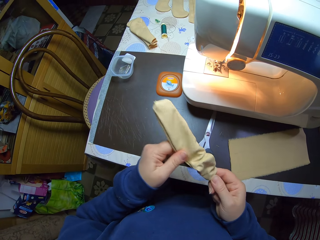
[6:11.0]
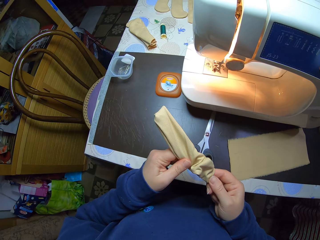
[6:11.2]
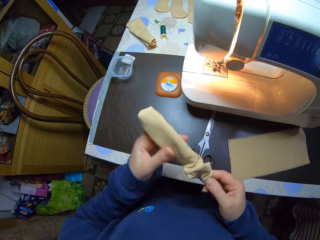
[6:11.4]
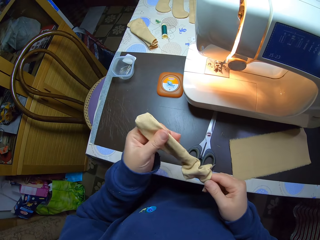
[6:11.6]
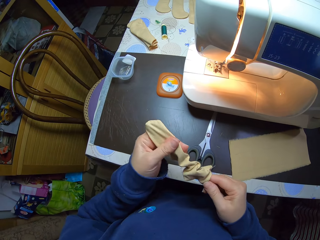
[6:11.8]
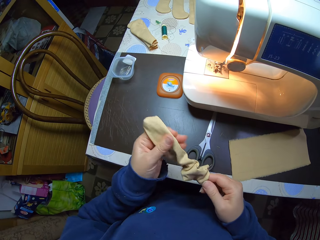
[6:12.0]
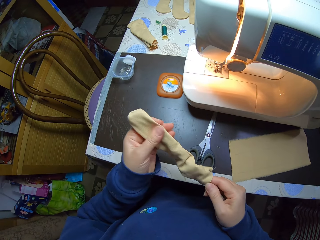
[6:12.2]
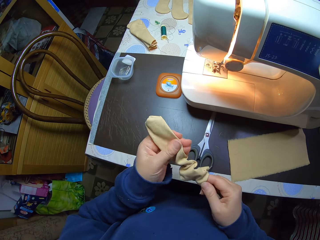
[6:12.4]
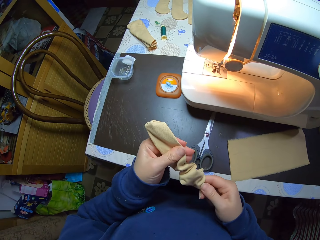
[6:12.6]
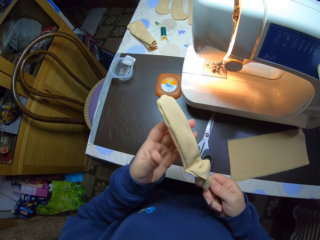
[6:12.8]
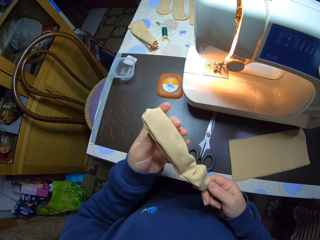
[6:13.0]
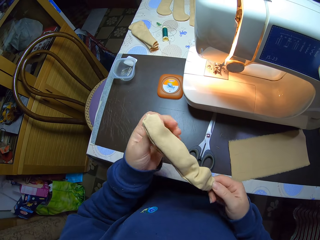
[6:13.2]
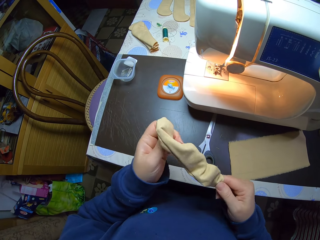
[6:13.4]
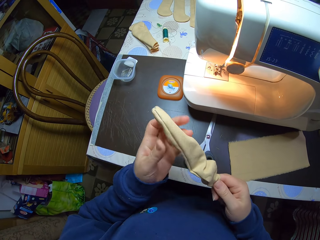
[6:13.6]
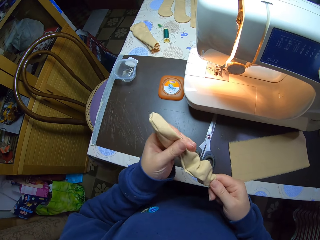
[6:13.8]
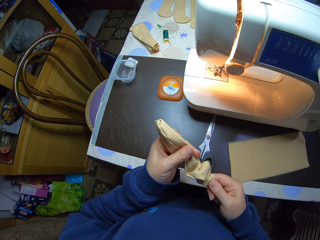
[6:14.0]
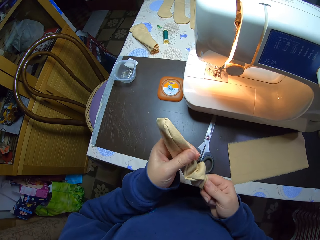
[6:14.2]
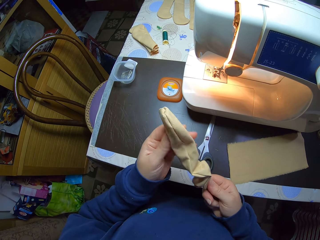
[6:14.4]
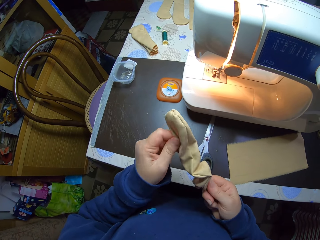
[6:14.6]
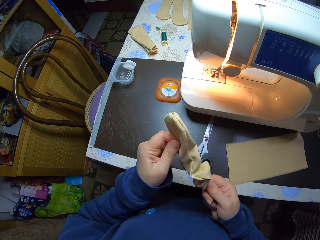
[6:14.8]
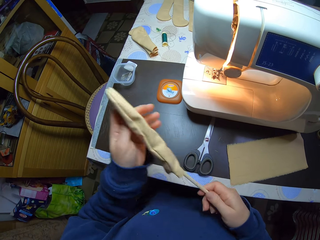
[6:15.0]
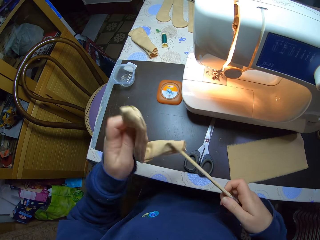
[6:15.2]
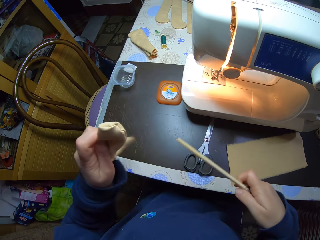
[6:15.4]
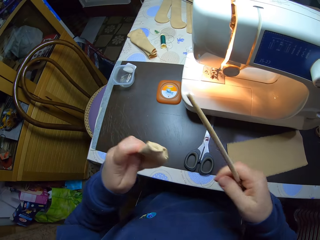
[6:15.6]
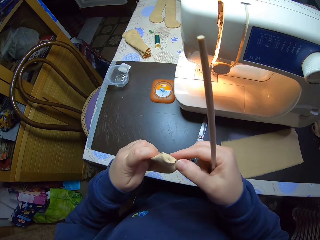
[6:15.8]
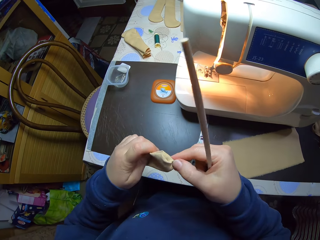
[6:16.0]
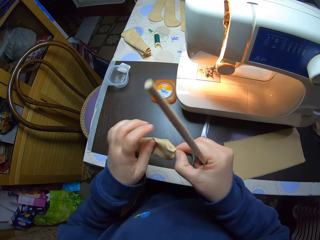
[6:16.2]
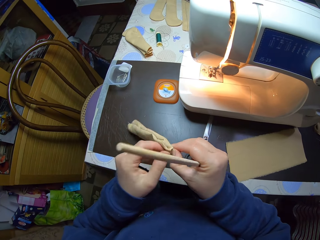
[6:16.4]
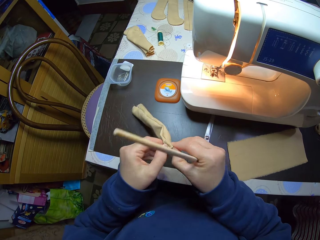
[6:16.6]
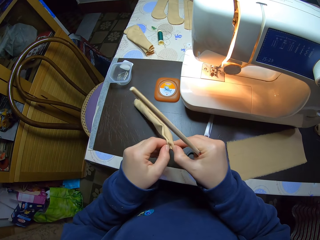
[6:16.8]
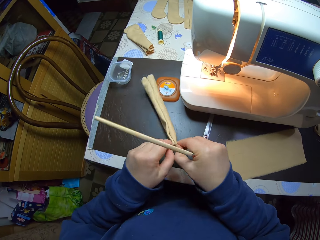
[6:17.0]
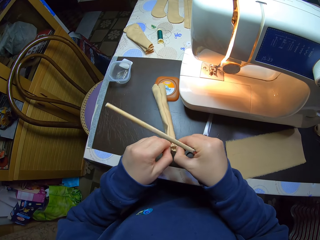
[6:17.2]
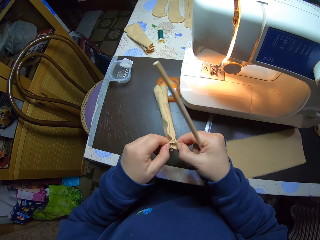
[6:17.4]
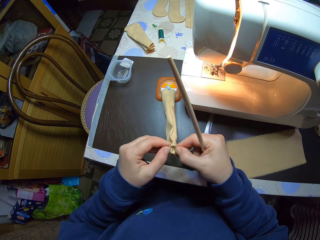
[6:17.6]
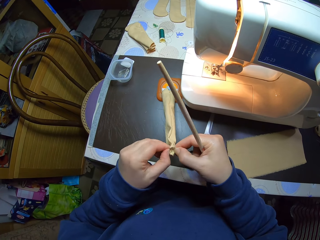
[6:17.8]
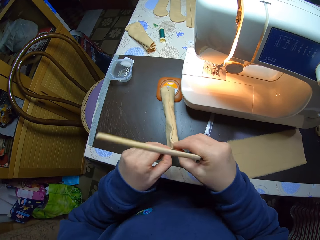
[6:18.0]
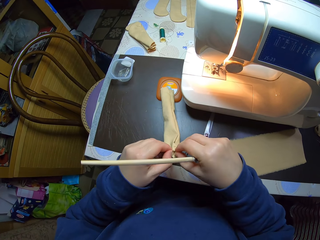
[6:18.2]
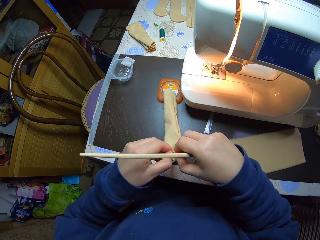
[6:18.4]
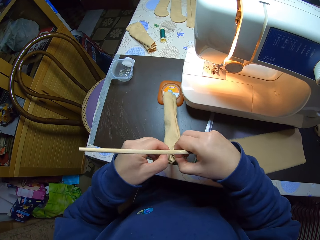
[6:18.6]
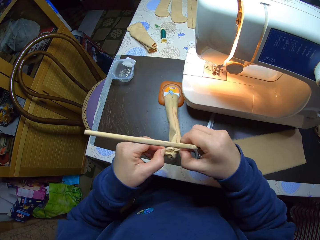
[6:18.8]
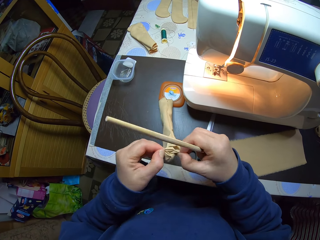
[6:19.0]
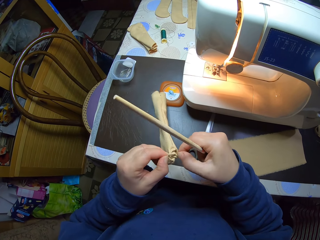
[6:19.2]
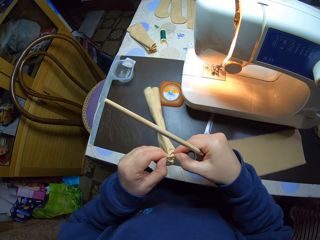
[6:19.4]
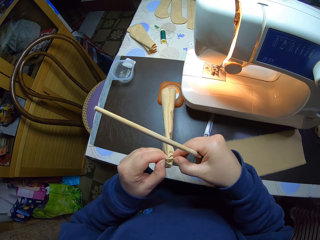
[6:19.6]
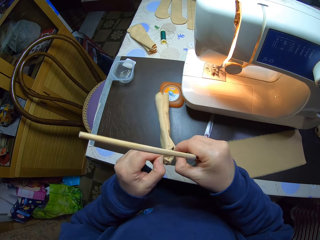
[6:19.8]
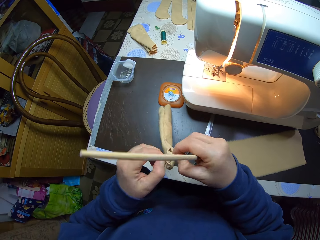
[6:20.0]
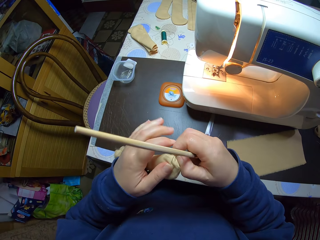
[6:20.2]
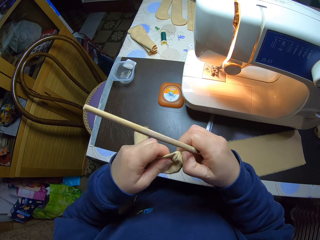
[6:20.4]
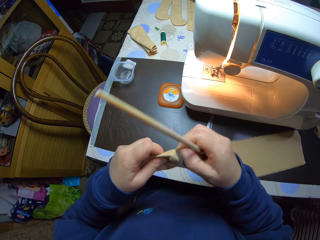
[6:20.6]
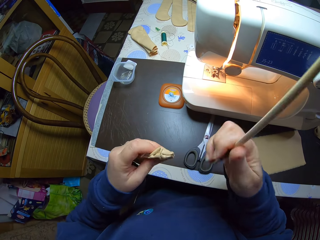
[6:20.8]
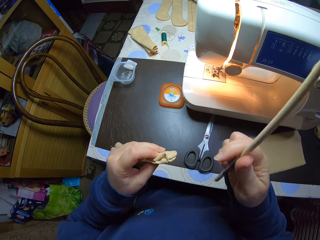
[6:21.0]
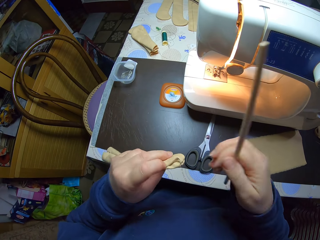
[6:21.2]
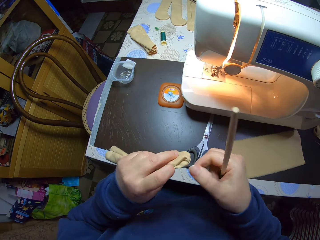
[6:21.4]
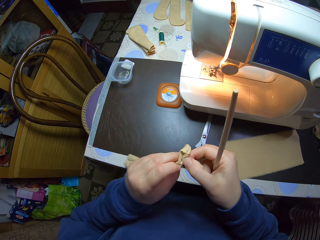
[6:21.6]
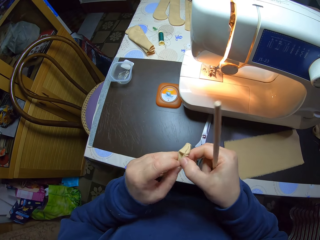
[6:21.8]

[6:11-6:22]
The camera wearer pulls the pencil bag from inside. They turn the material inside out with both hands.

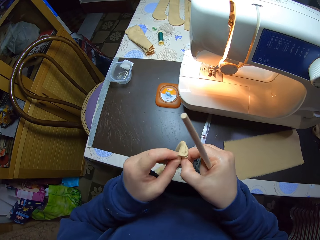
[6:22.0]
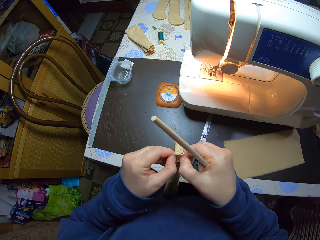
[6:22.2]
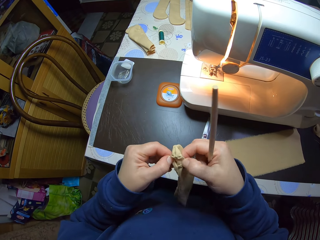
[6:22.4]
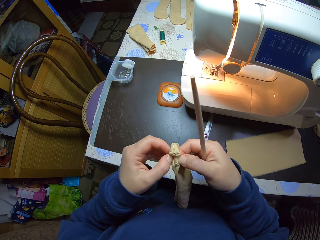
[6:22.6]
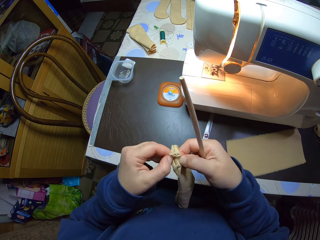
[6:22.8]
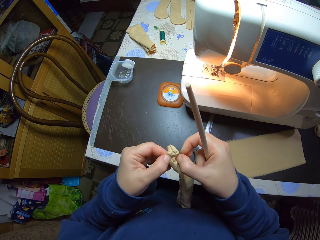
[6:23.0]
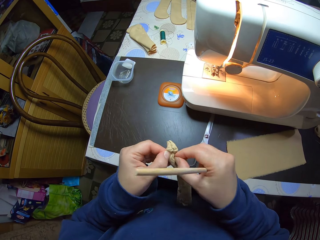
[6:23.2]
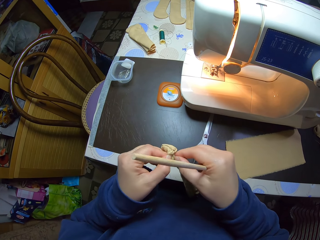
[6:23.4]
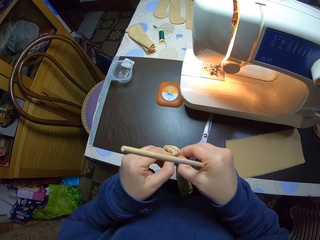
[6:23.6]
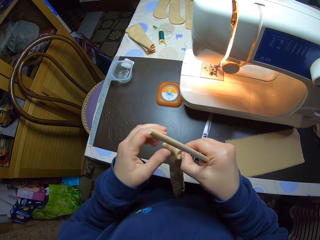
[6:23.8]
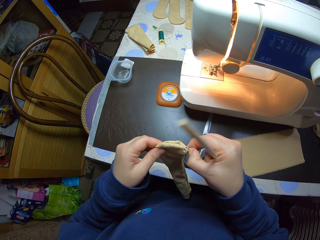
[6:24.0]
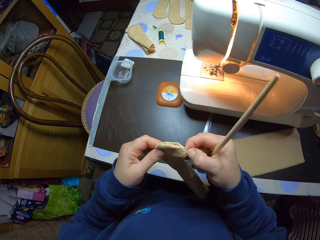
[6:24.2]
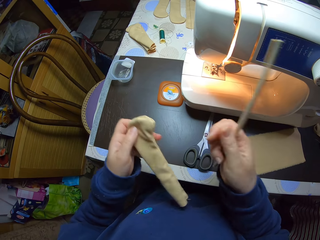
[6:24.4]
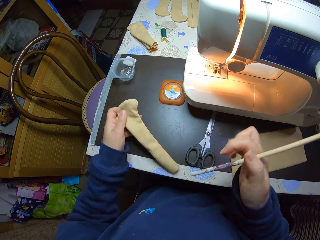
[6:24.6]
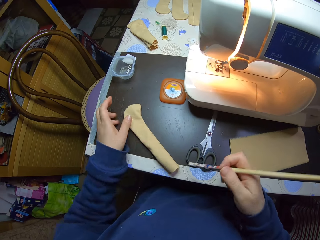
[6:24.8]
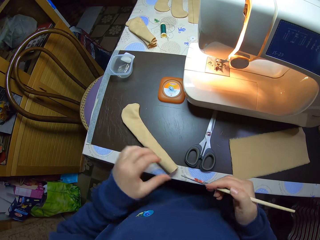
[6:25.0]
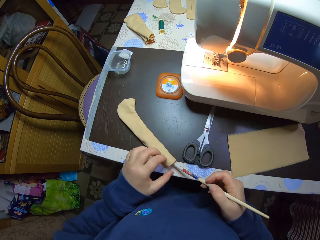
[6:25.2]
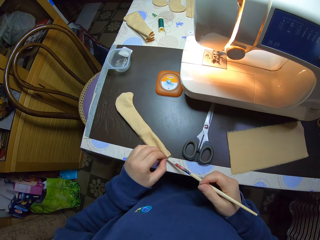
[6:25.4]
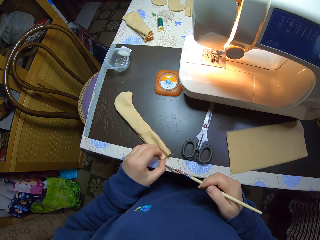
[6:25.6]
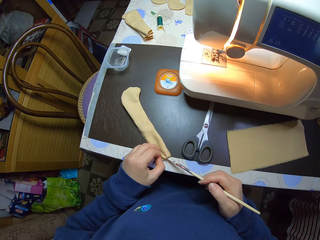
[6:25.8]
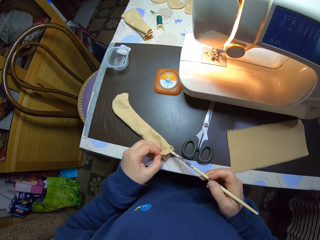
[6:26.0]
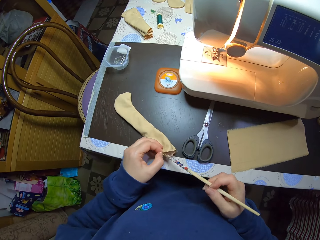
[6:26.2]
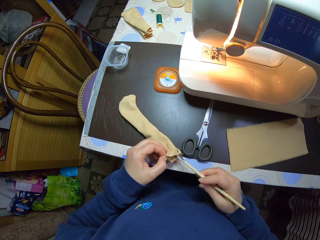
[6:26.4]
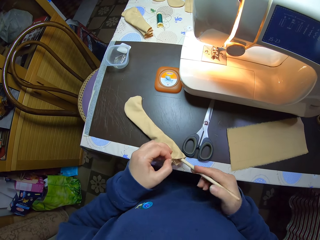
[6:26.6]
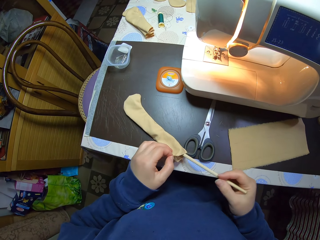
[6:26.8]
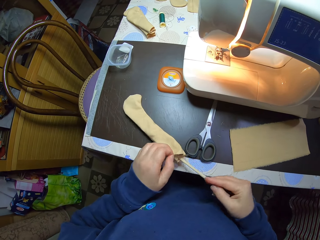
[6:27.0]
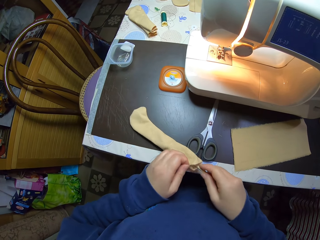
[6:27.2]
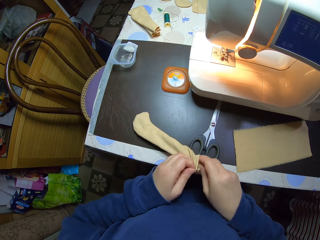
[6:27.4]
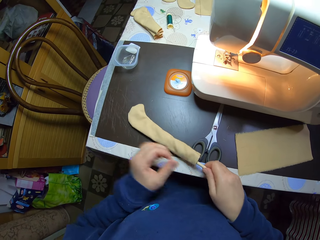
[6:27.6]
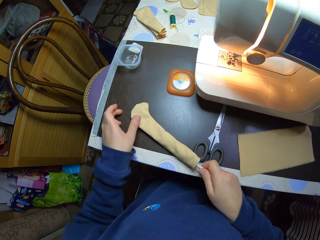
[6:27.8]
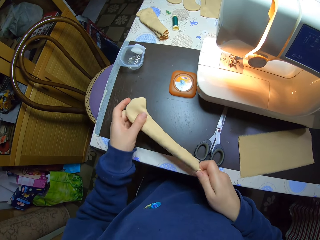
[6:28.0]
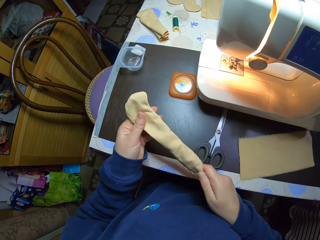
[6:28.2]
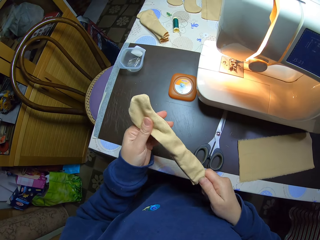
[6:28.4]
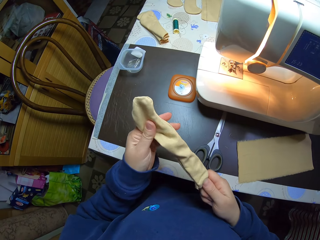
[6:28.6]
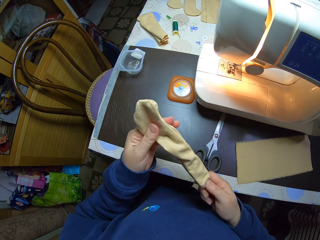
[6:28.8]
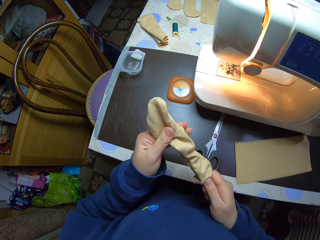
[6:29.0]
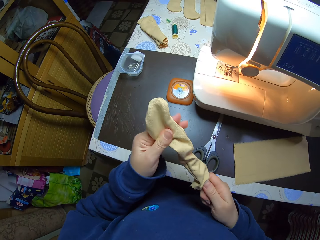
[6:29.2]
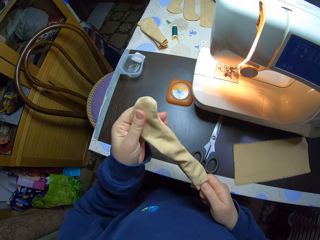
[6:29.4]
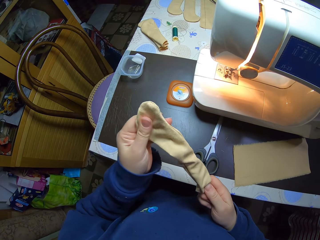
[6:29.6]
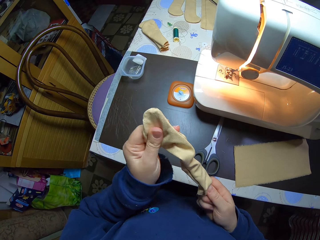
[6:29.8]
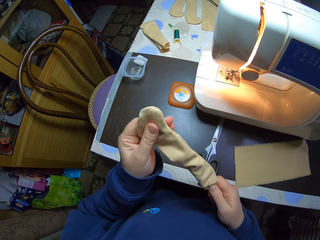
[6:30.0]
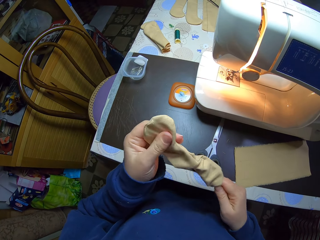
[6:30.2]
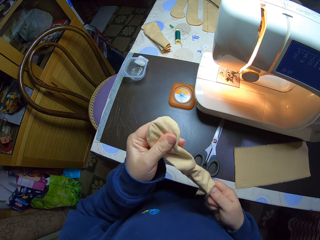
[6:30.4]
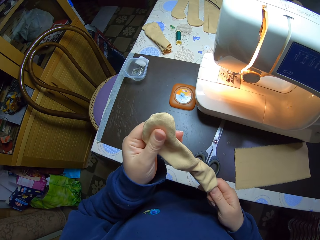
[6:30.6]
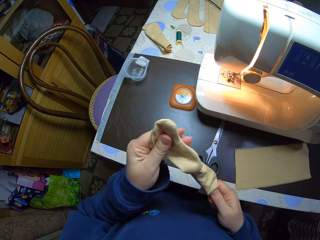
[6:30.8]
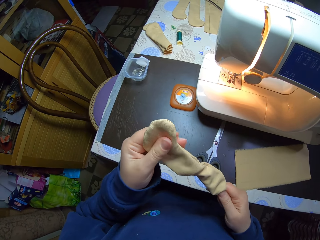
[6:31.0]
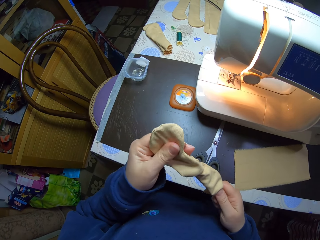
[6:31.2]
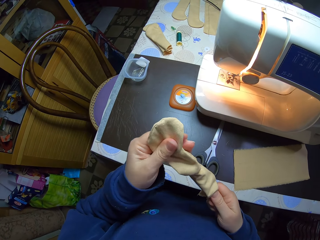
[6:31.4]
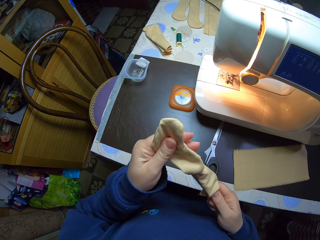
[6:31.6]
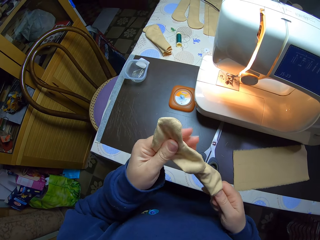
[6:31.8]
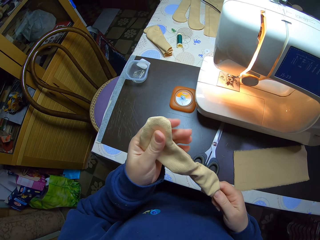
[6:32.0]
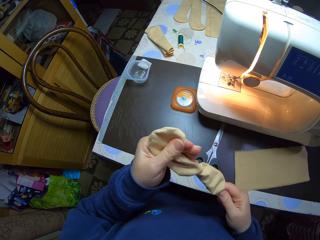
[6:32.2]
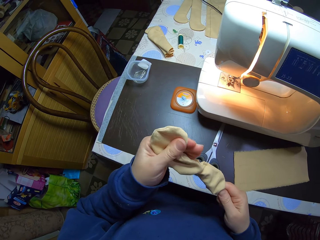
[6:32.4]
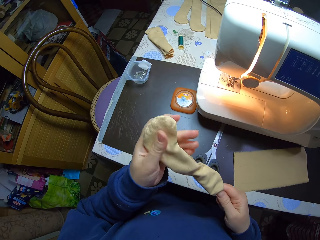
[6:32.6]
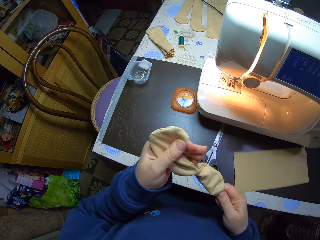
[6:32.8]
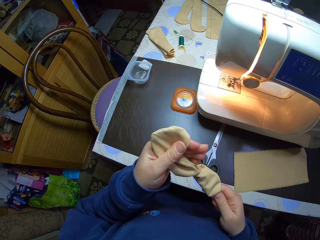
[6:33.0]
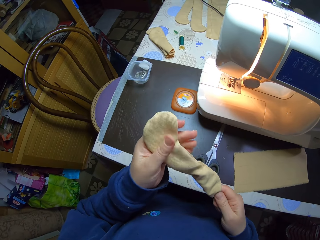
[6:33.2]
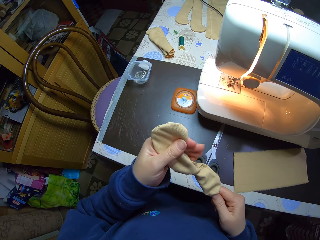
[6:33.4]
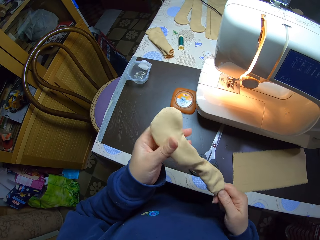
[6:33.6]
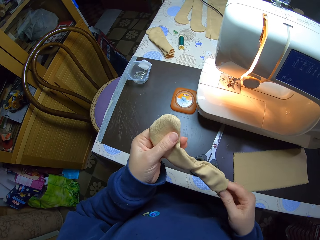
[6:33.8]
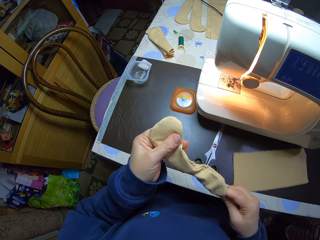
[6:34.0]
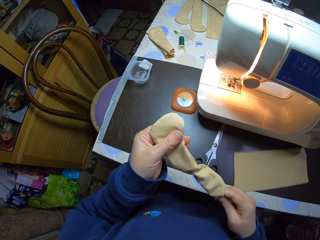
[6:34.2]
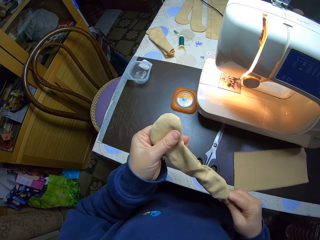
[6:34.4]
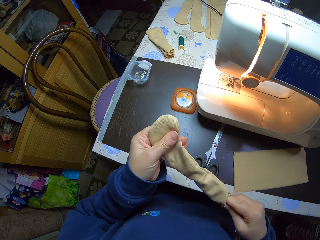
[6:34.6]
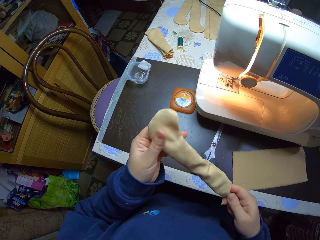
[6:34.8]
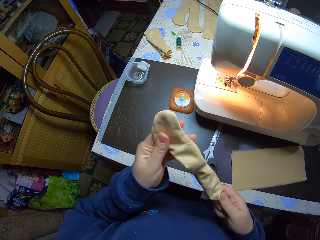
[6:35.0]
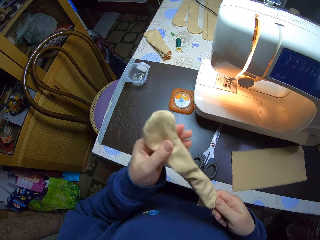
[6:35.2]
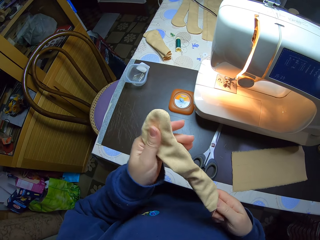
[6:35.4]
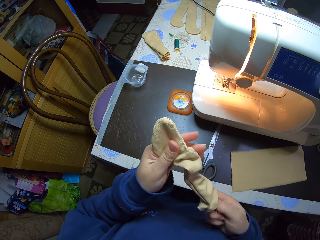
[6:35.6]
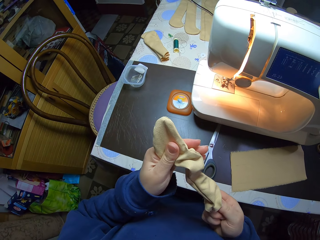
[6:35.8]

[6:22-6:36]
The camera wearer drops the material on the table with her left hand. She turns the material on the table inside out with the pencil in her right hand. She picks up the material from the table with the pencil in her right hand and holds the material with her left hand. She turns the material with the pencil in her right hand.
